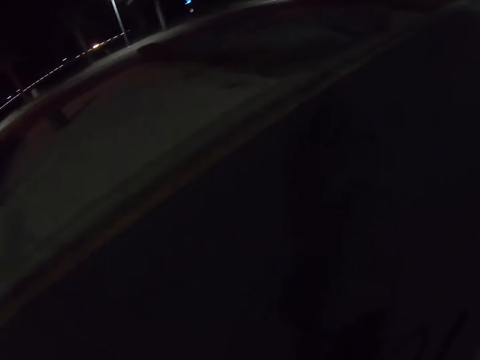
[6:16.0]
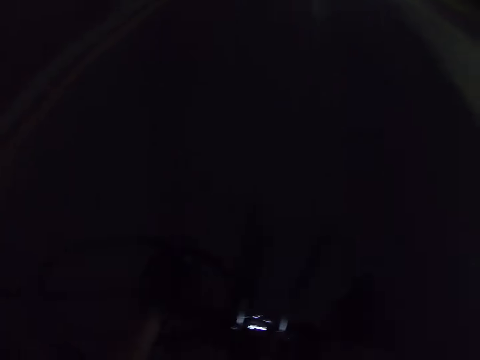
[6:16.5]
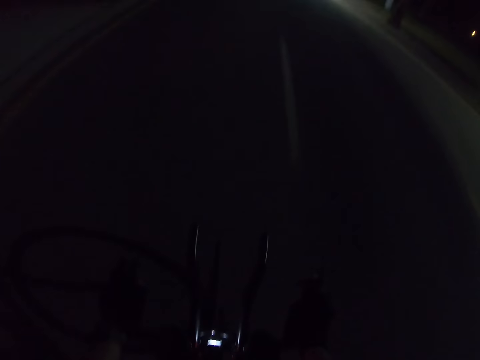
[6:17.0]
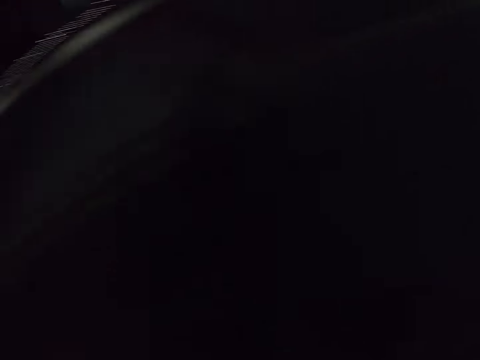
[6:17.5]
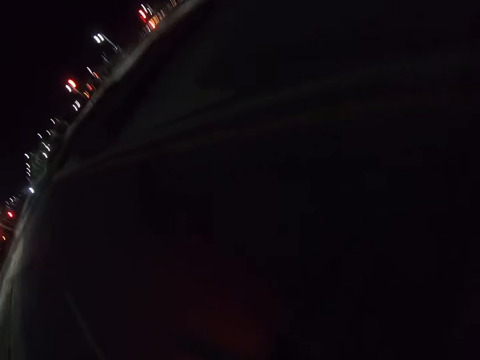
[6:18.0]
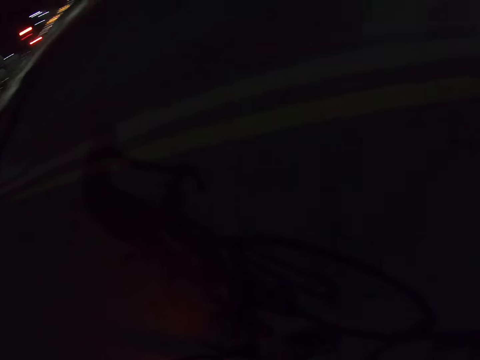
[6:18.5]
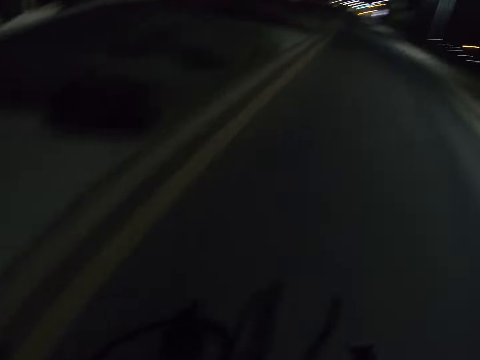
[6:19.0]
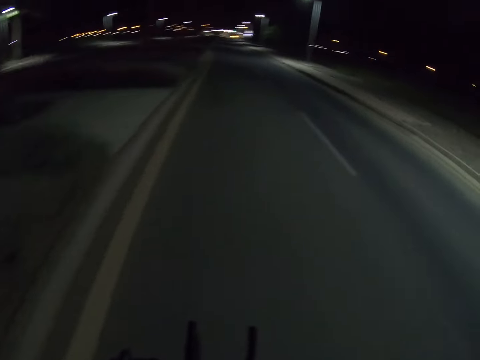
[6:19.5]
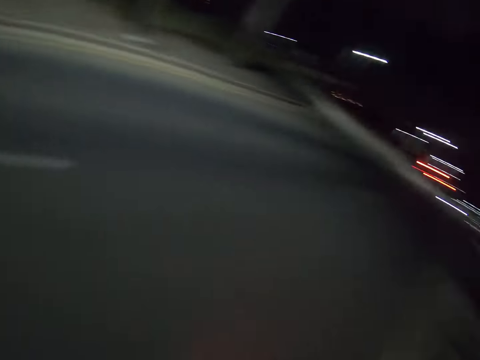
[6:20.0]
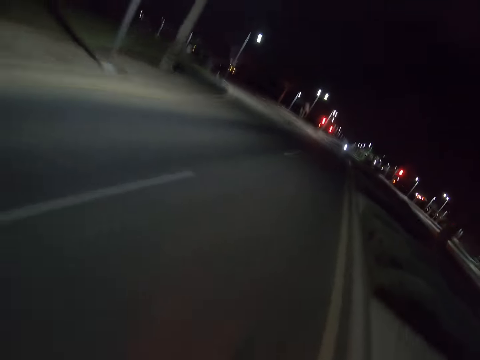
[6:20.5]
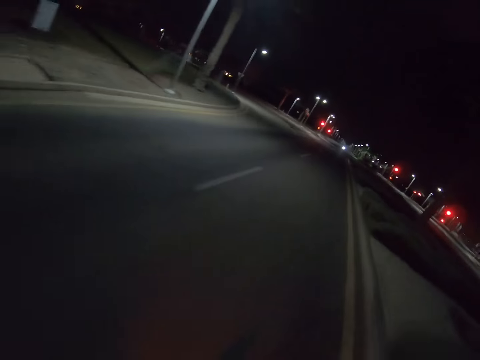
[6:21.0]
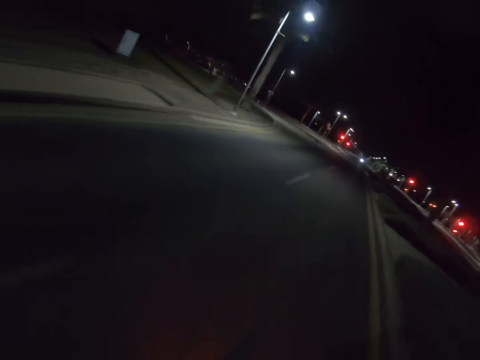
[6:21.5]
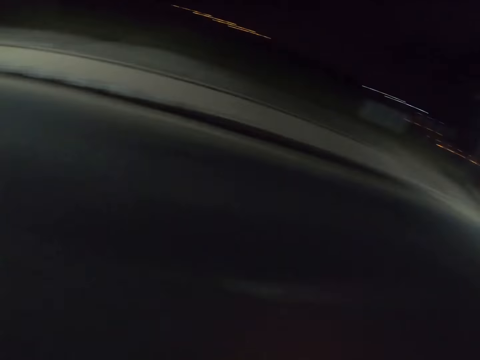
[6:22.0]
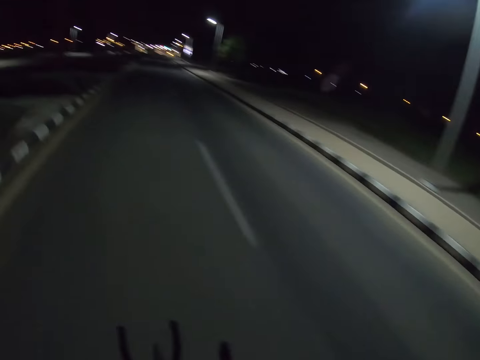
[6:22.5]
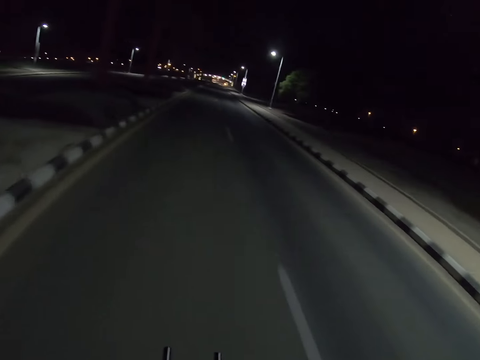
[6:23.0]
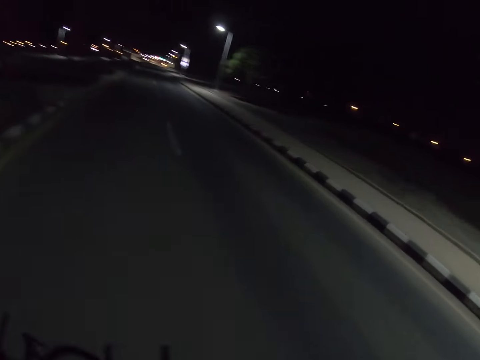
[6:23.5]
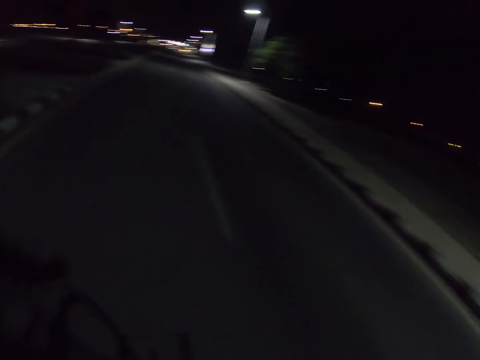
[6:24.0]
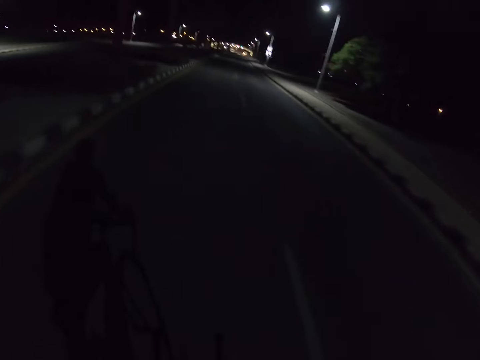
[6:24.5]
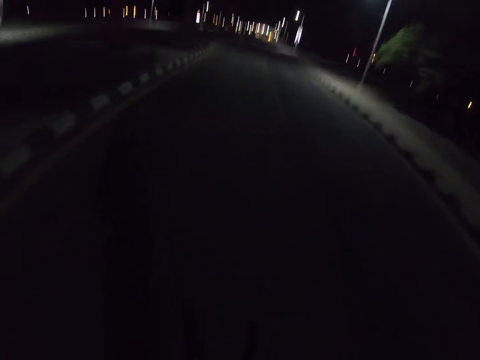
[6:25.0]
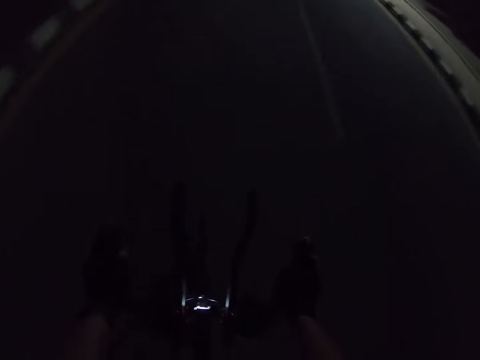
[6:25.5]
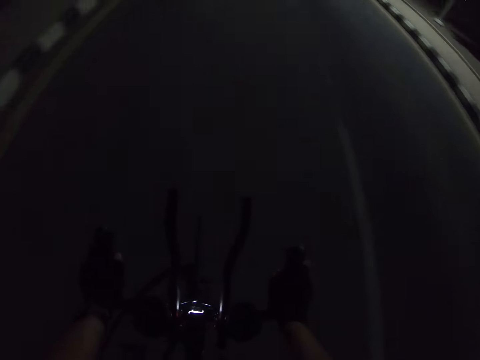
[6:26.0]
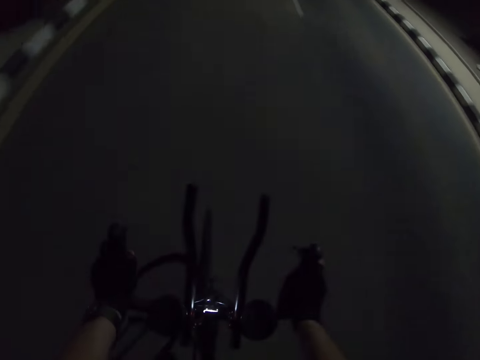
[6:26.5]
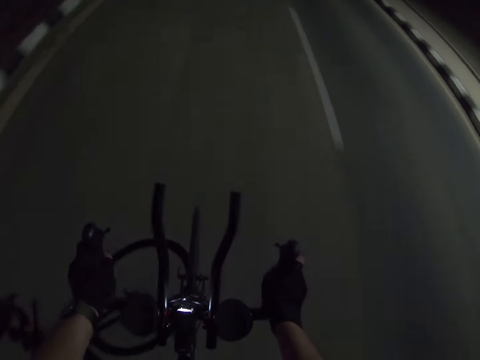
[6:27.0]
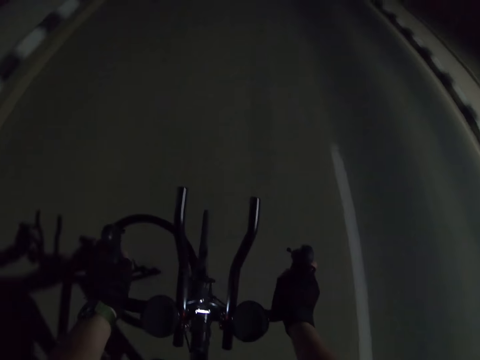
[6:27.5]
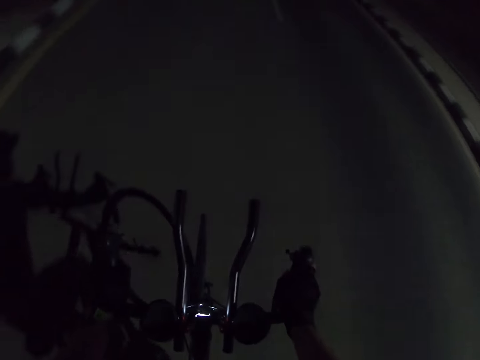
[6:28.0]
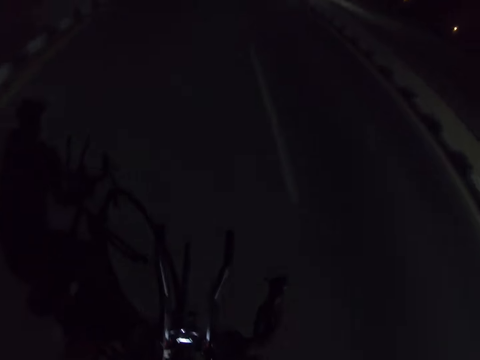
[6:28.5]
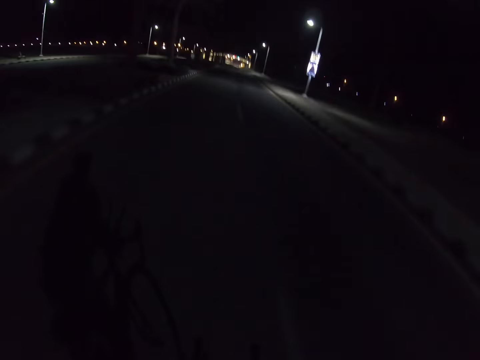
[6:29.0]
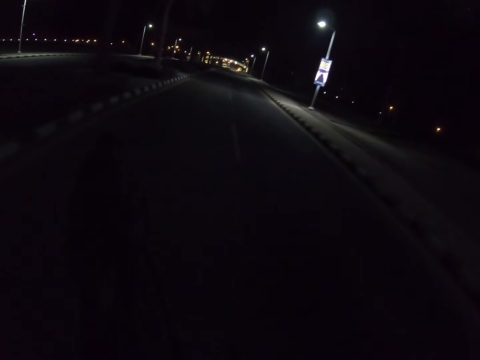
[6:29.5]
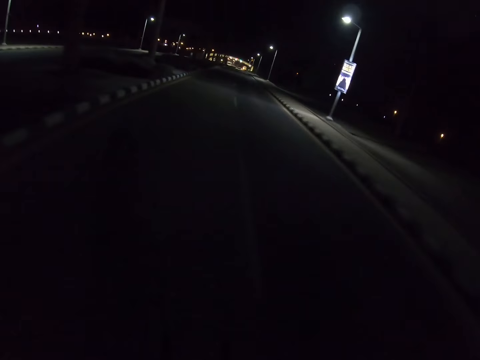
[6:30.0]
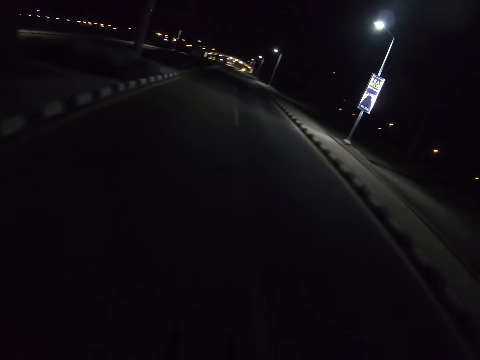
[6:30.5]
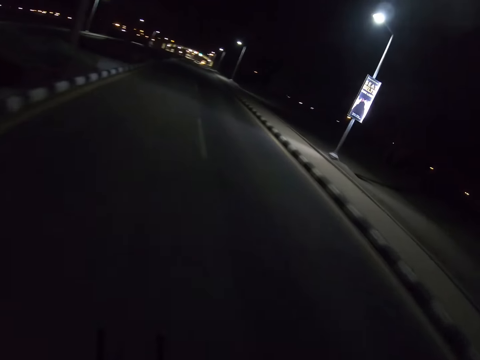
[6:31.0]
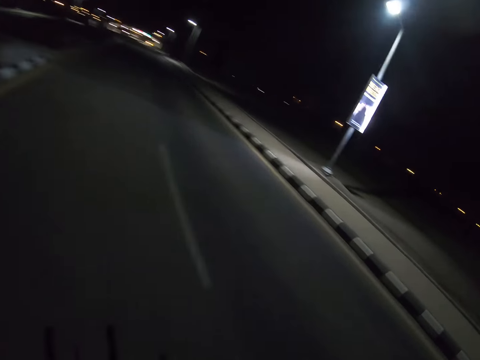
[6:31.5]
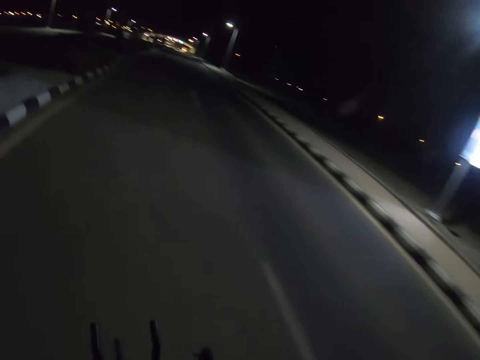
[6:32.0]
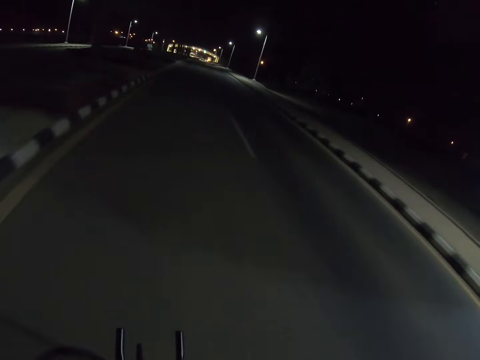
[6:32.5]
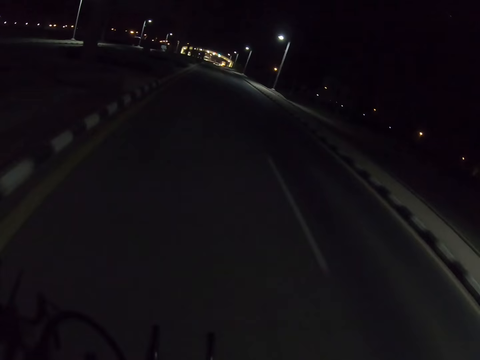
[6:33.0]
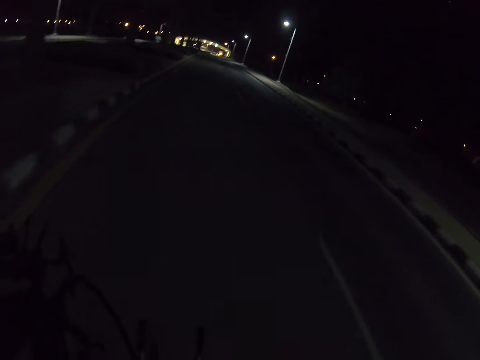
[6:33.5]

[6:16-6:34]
The camera wearer rides a bike. He looks around. He moves his right hand.

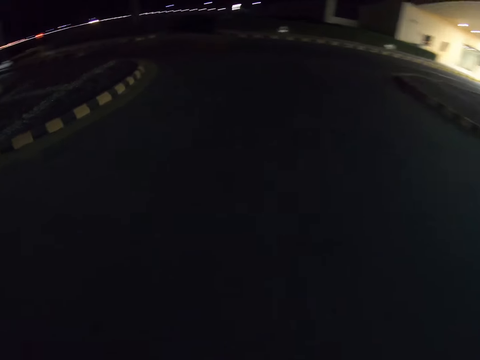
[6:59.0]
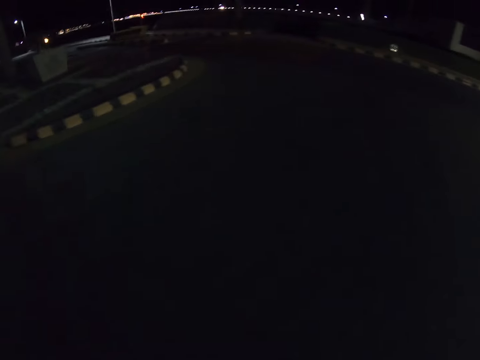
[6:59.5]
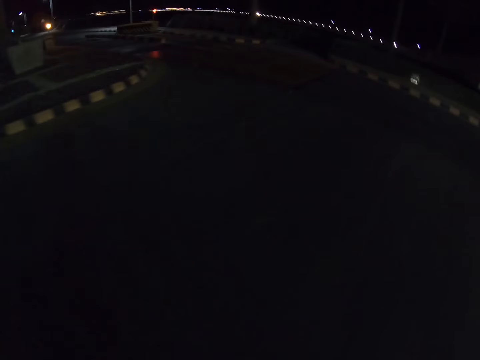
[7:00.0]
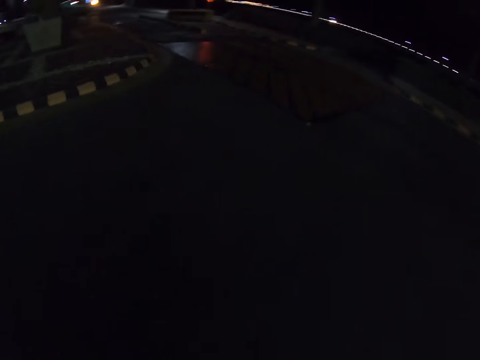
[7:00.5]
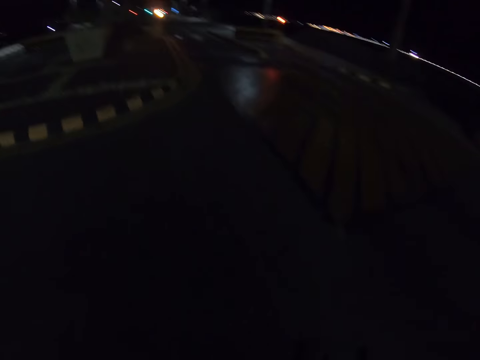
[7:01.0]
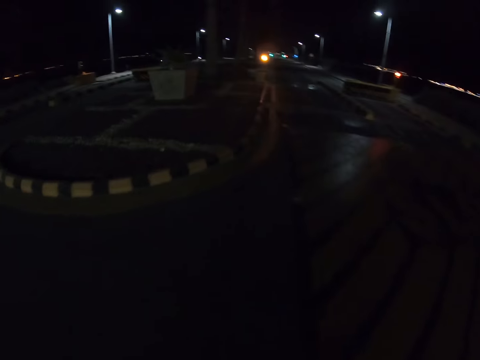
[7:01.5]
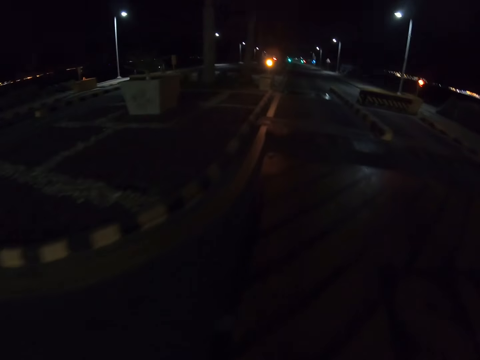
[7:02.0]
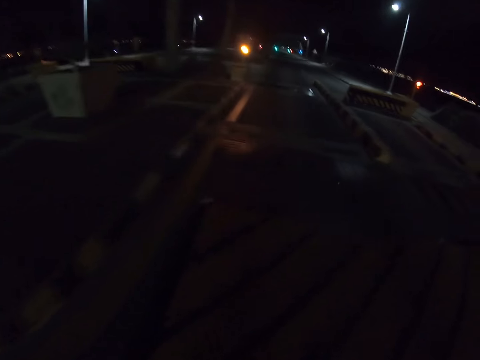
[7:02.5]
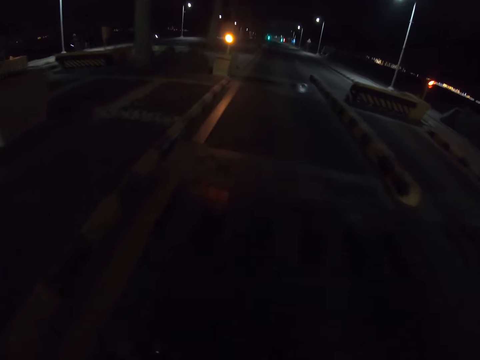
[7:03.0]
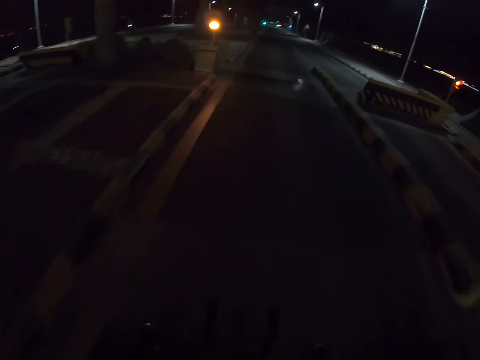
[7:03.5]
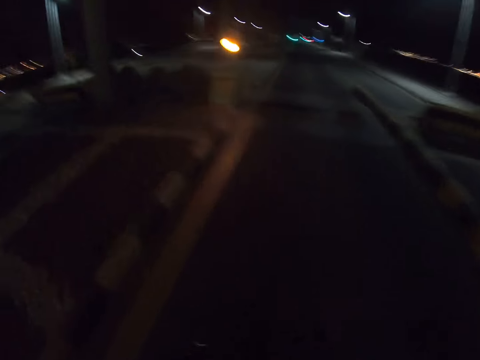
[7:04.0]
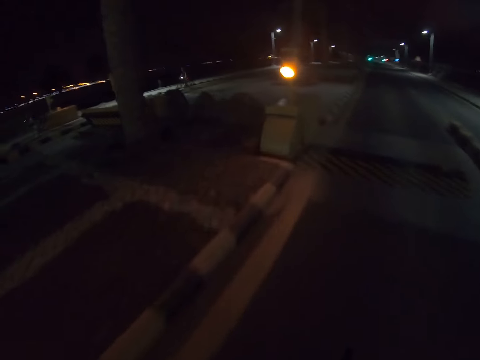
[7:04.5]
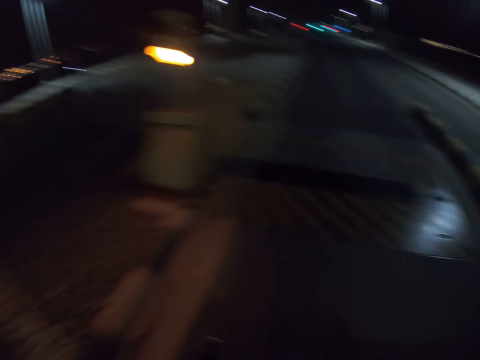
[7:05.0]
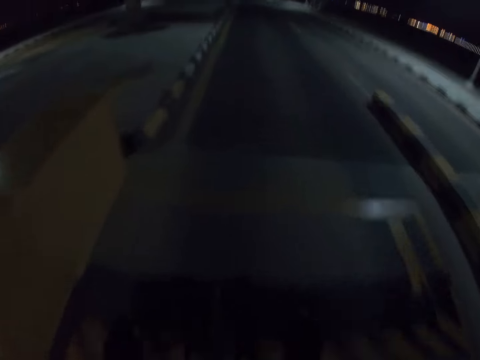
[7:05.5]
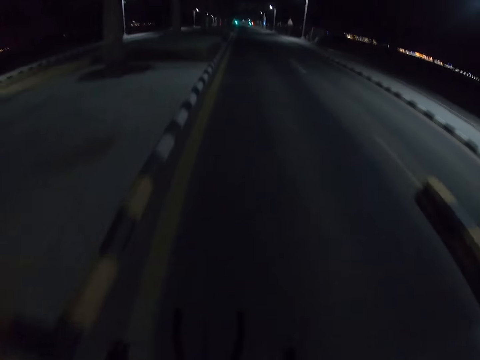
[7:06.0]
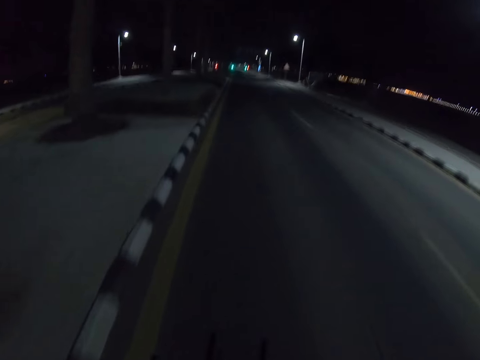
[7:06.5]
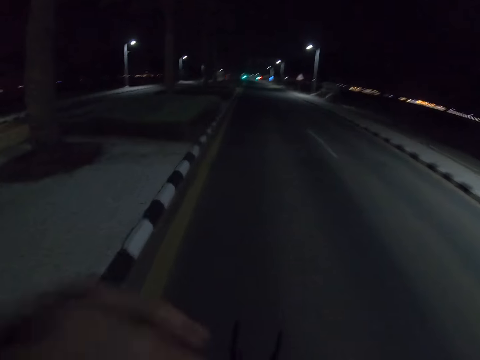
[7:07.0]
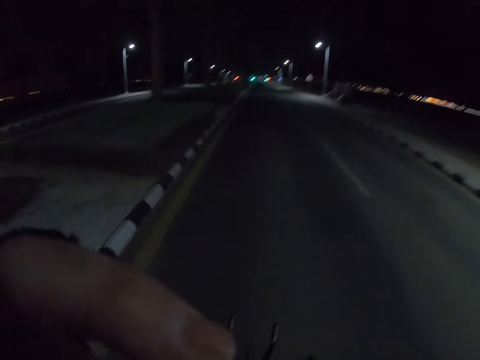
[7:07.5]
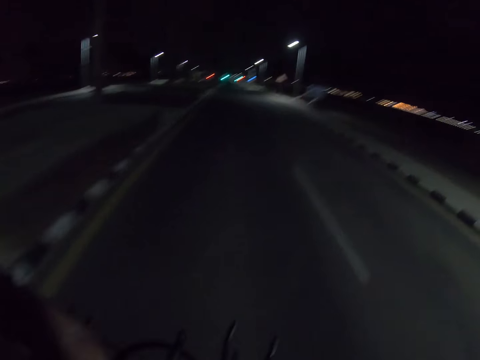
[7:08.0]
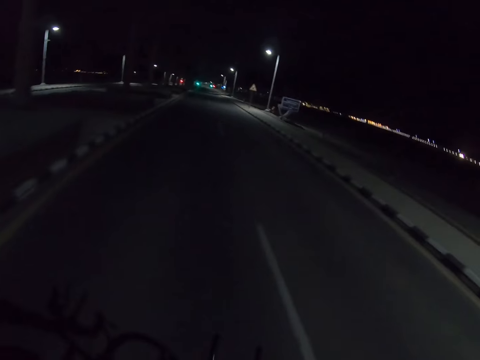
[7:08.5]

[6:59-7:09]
The camera wearer rides a bike. He turns left. He rides the bike. He touches his face with his left hand. He lifts up his left arm.
